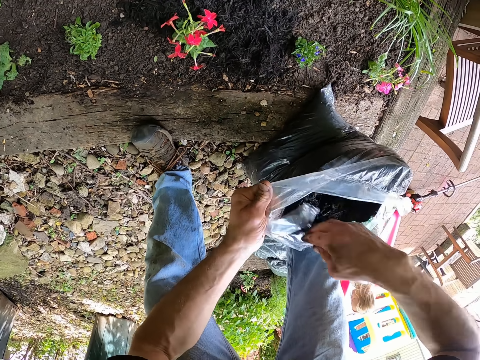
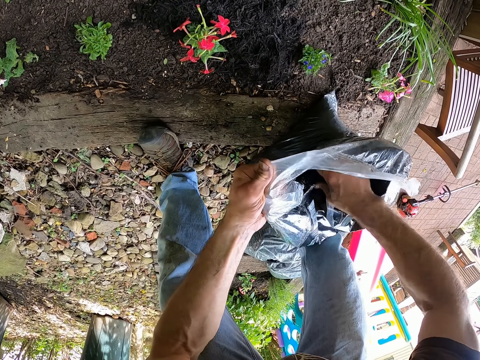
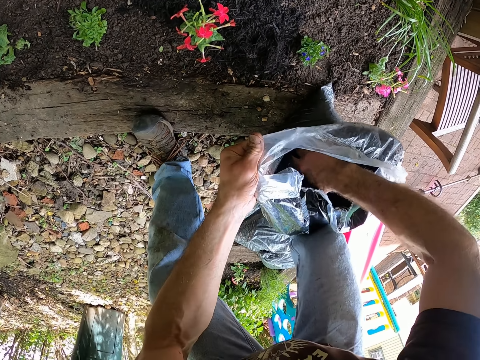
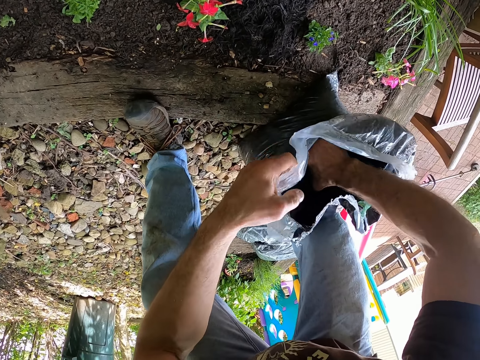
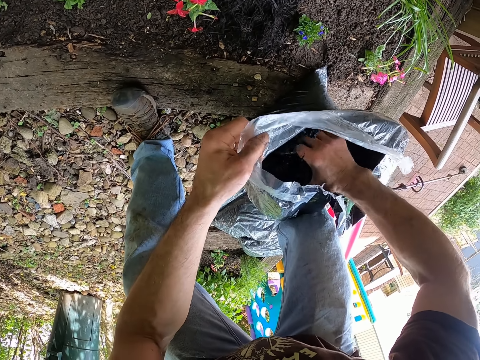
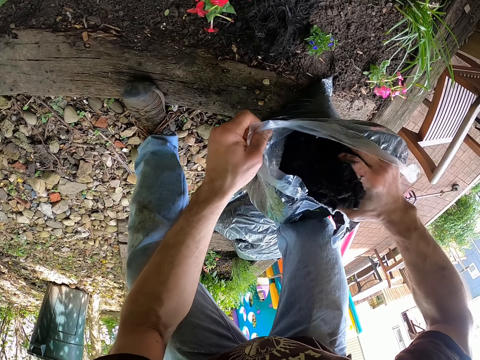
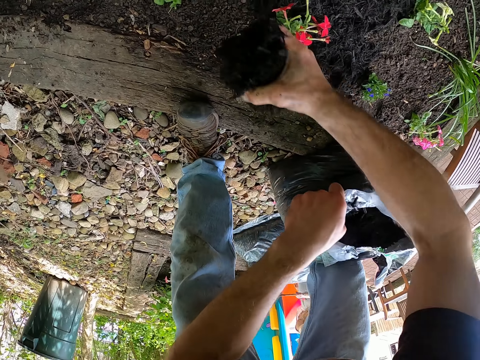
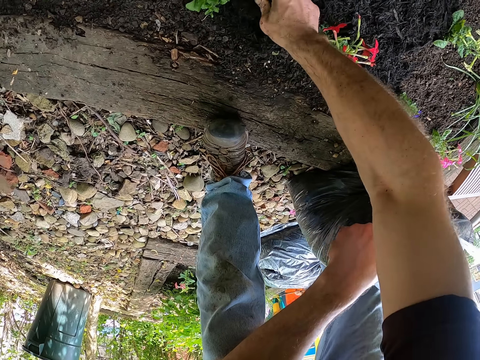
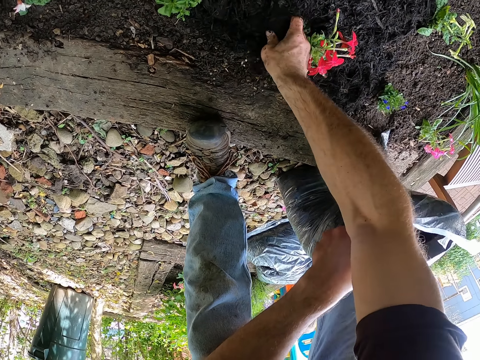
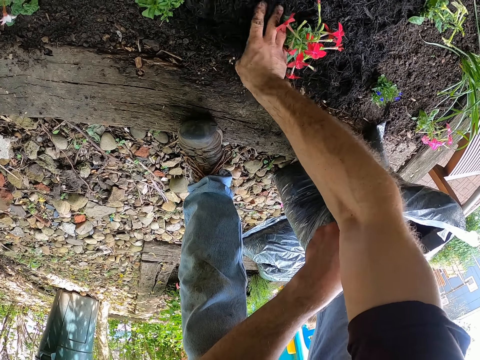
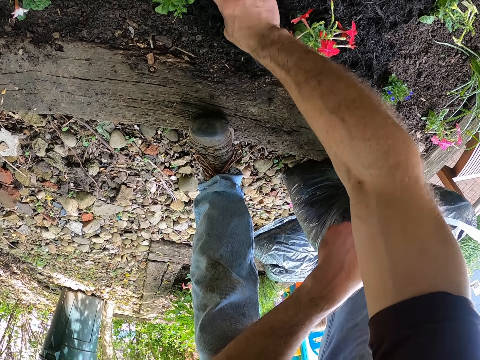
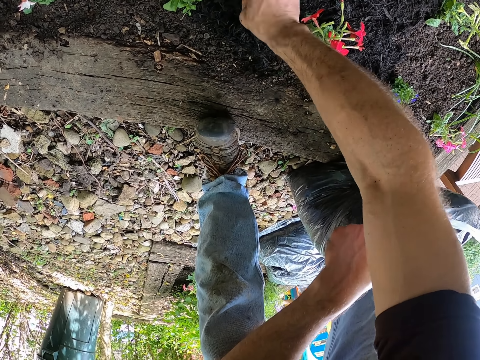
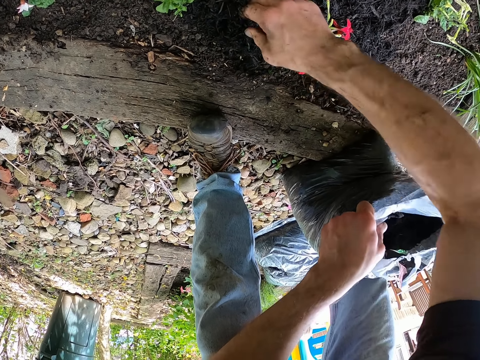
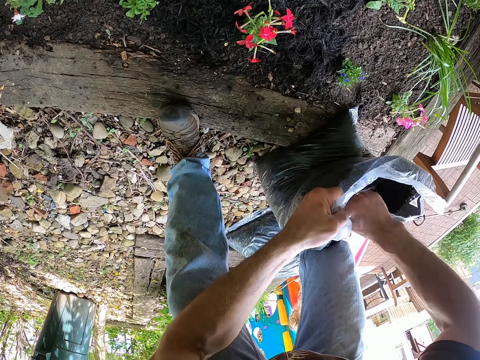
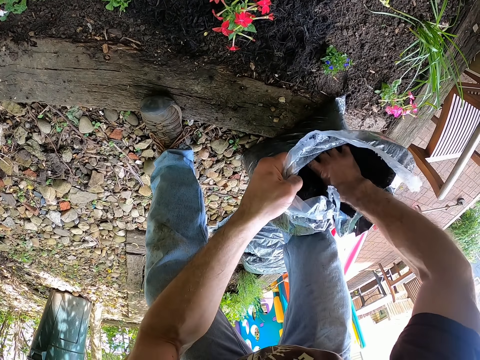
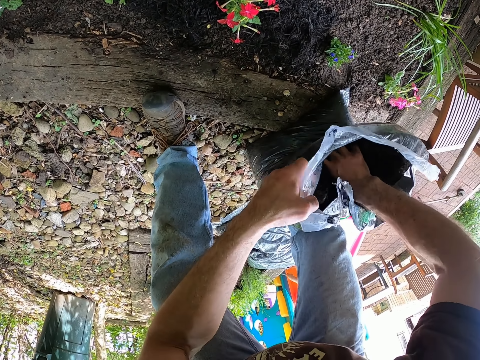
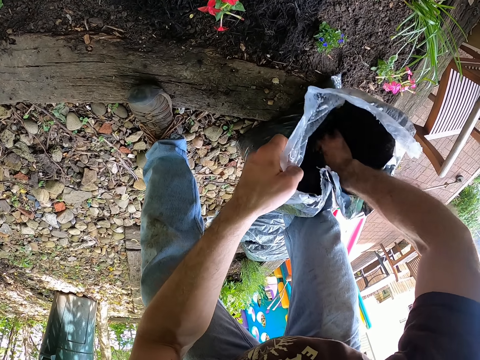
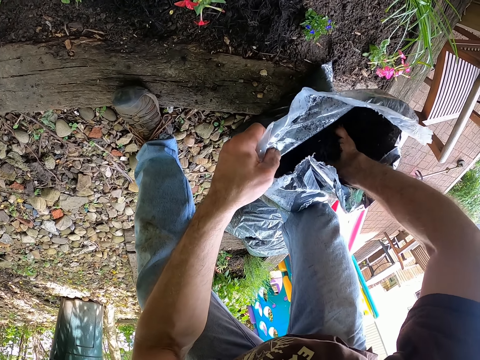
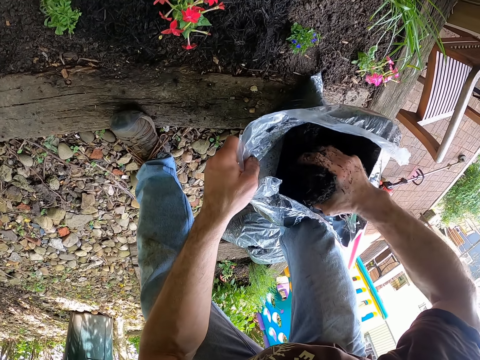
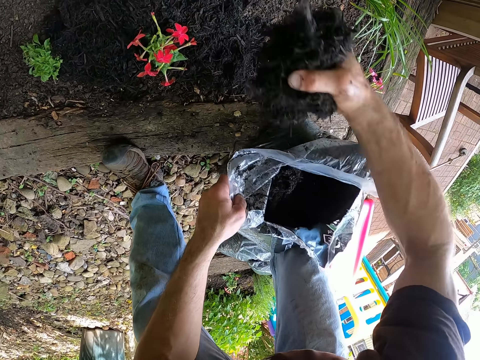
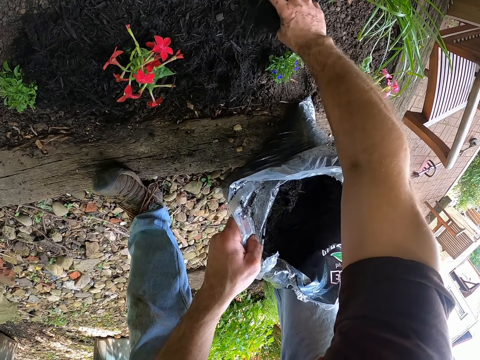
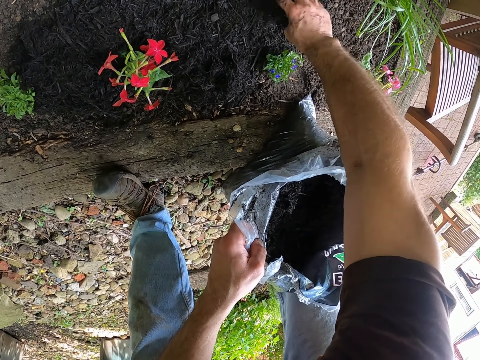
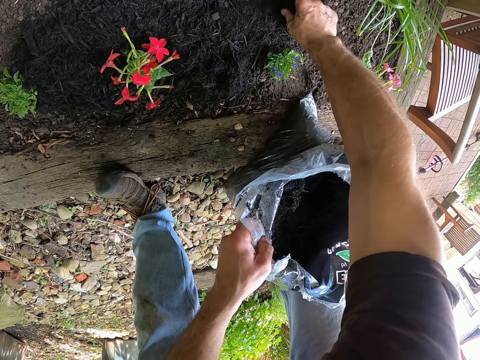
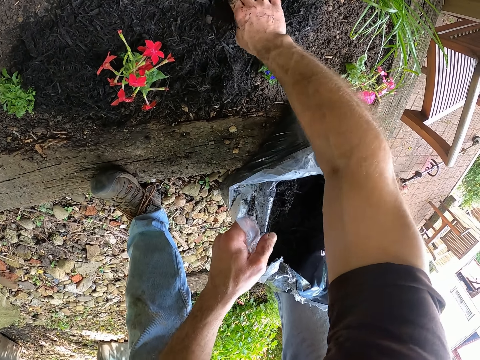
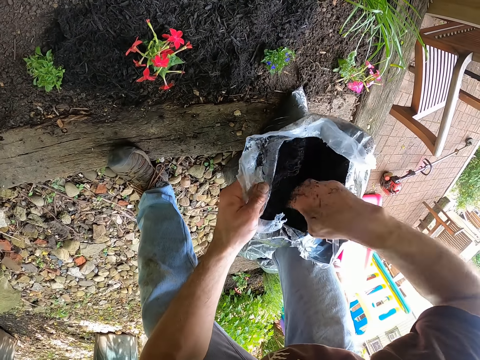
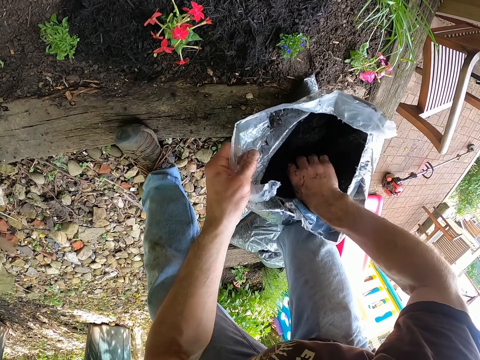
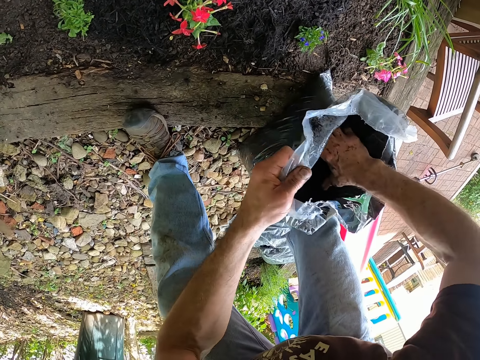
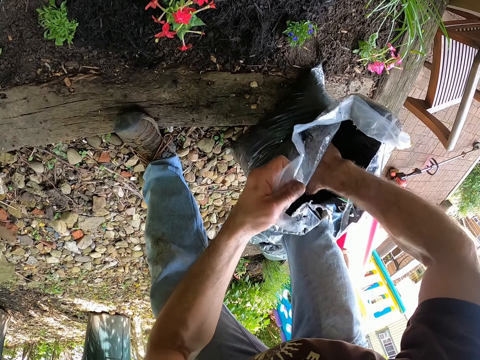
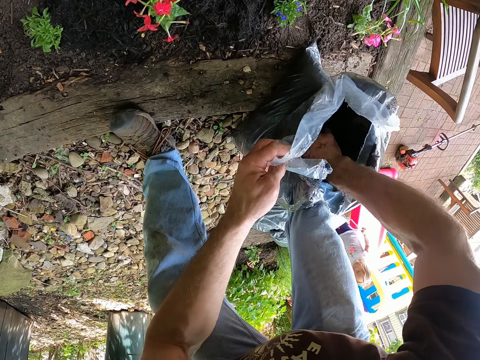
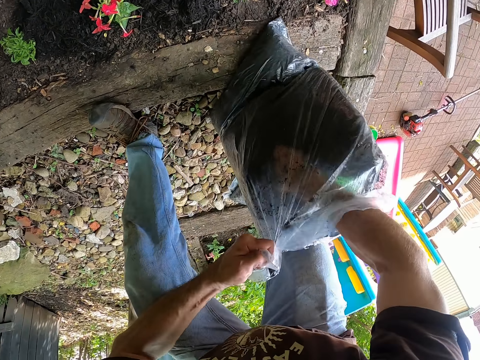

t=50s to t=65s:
The camera wearer packs mulch from the bag with his right hand. He mulches the plants on the soil bed with his right hand. He packs mulch from the bag with his right hand. He mulches the plants on the soil bed with his right hand. He packs mulch from the bag with his right hand.

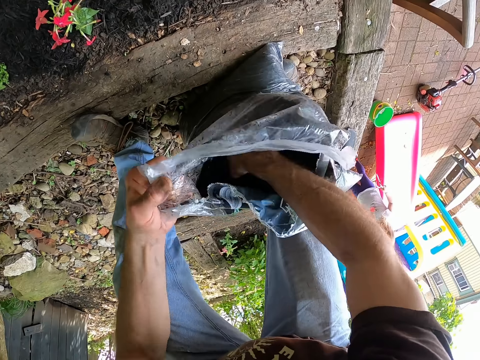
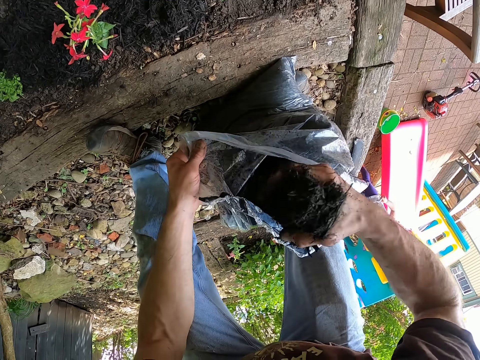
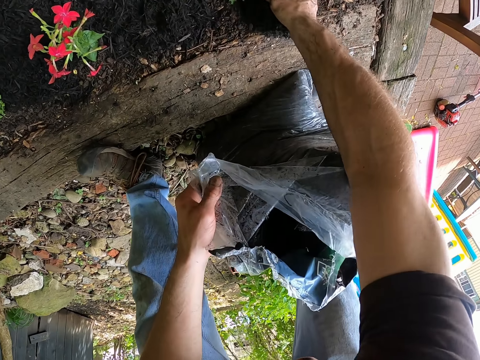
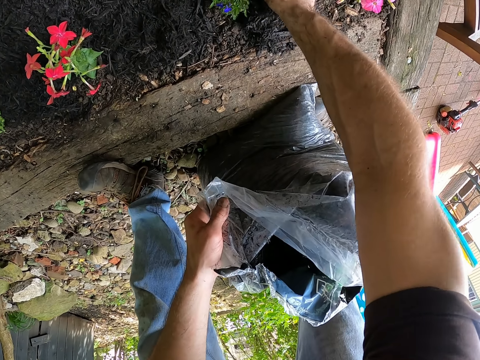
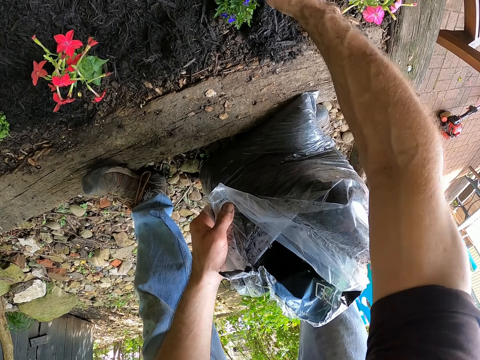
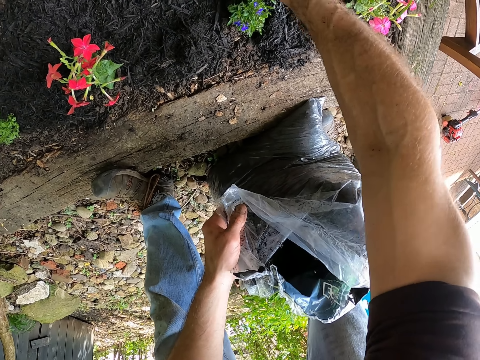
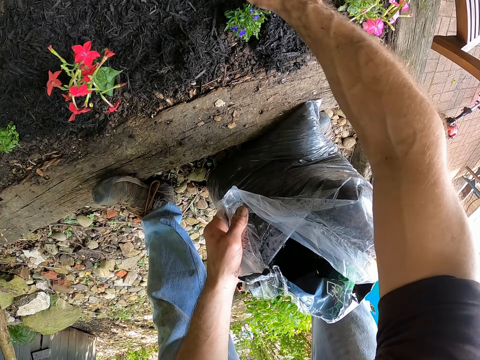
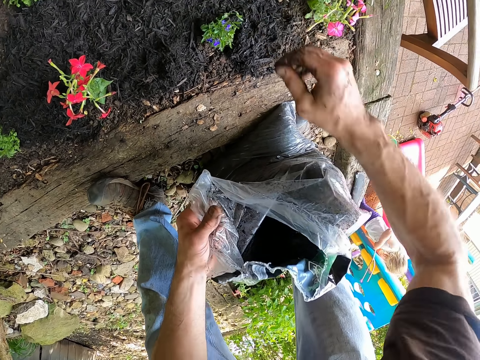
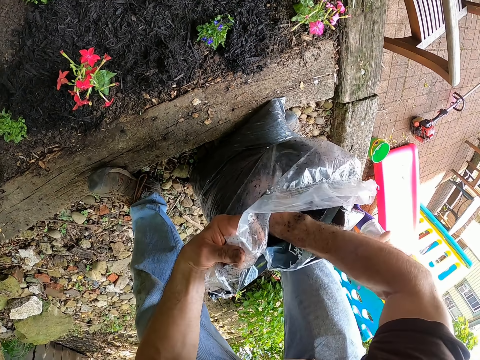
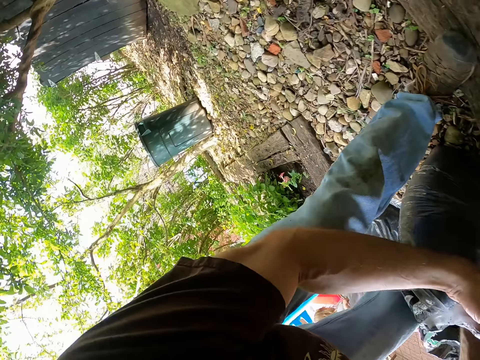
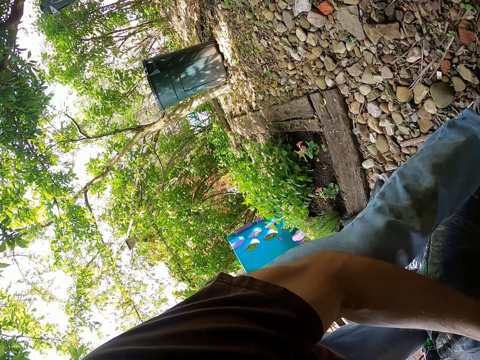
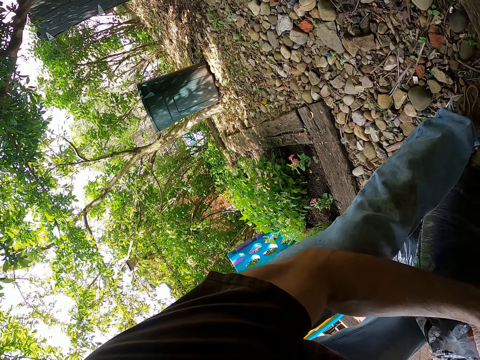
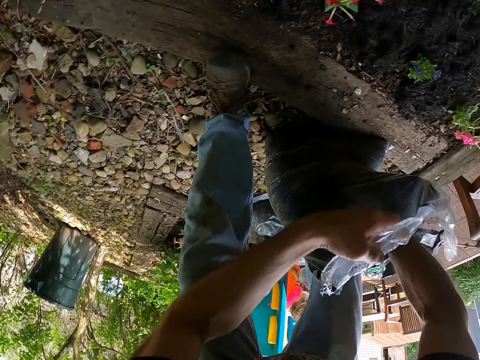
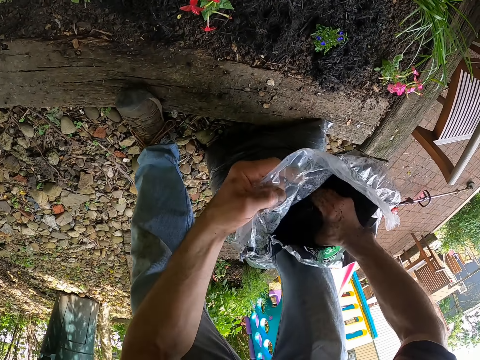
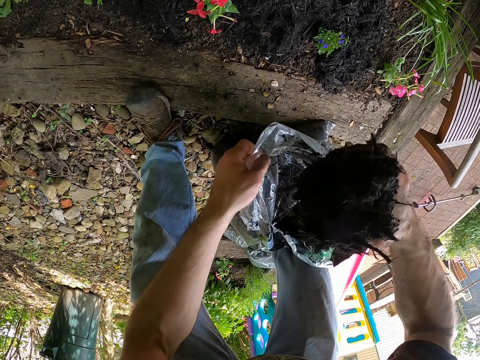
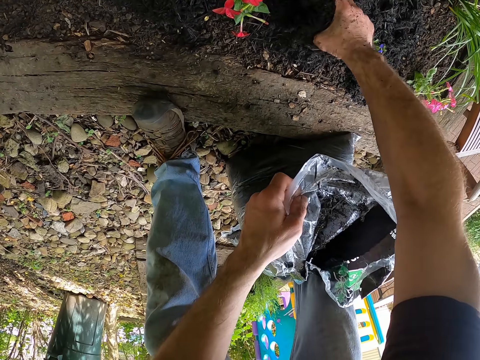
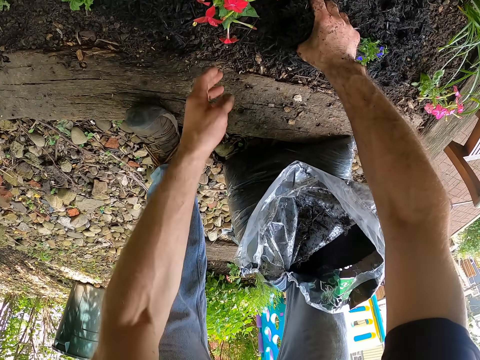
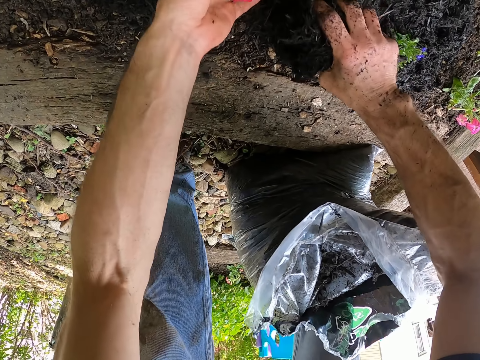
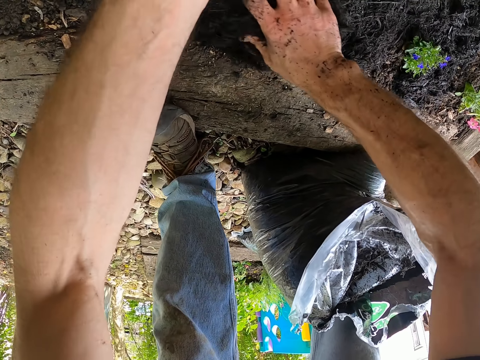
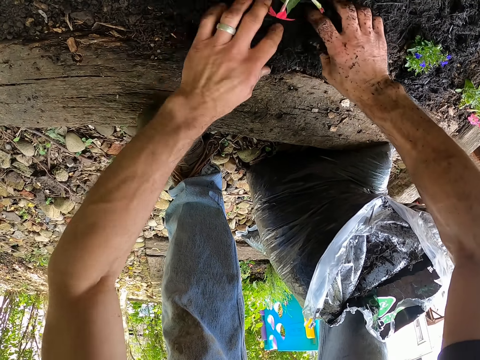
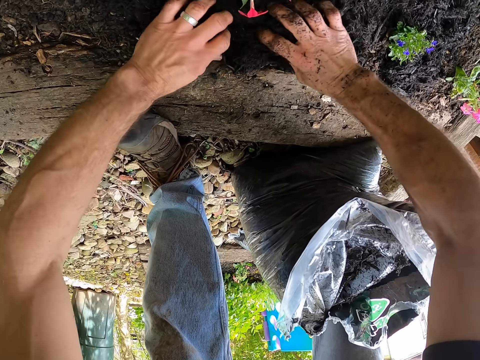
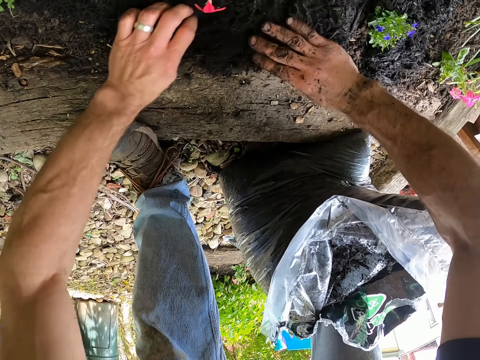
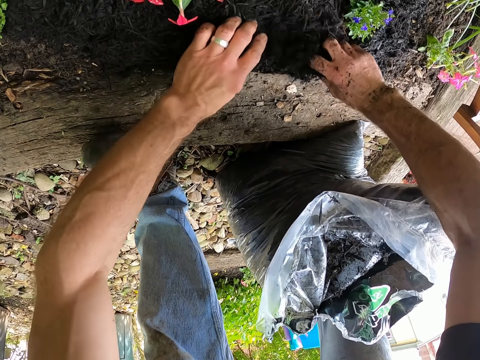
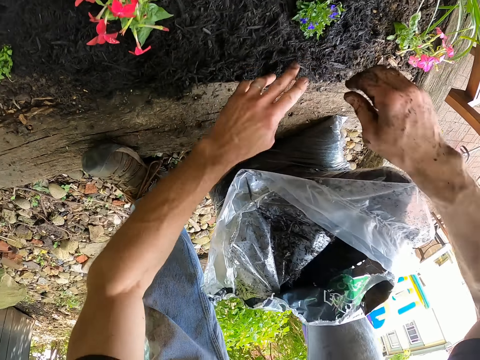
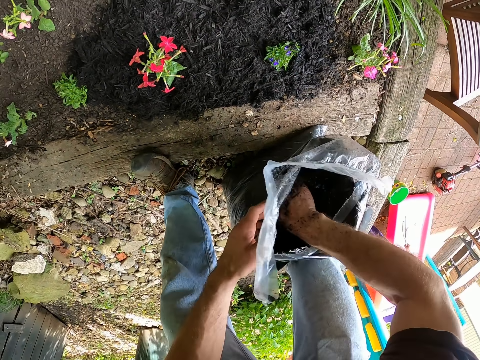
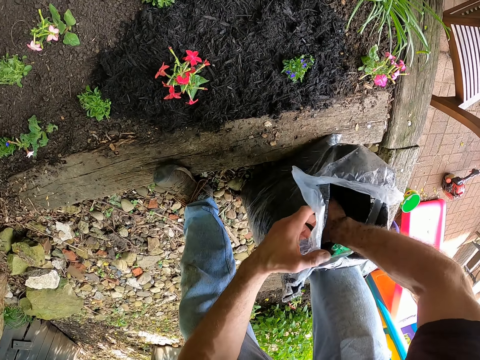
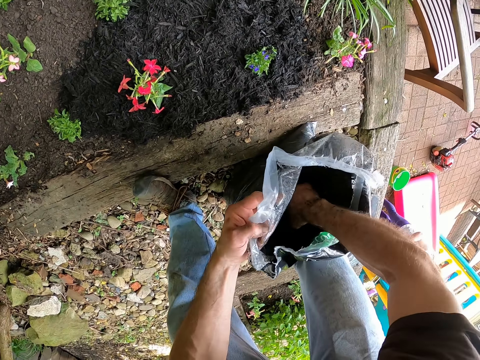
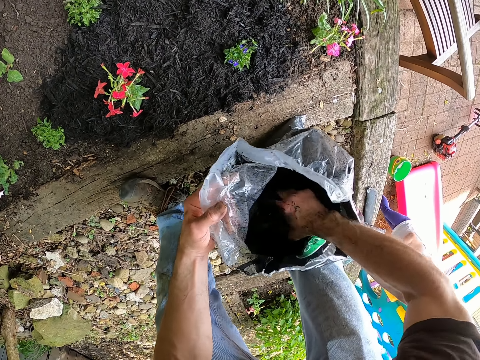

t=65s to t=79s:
The camera wearer mulches the plants on the soil bed with his right hand. He packs mulch from the bag with his right hand. He mulches the plants on the soil bed with his right hand. He touches the flower. He mulches the plants on the soil bed with both hands. He packs mulch from the bag with his right hand. He holds the bag of mulch with his left hand.
